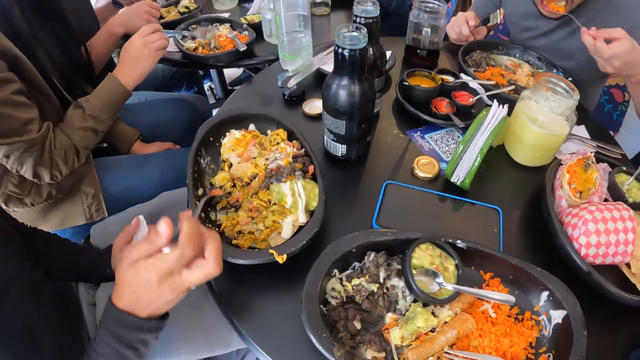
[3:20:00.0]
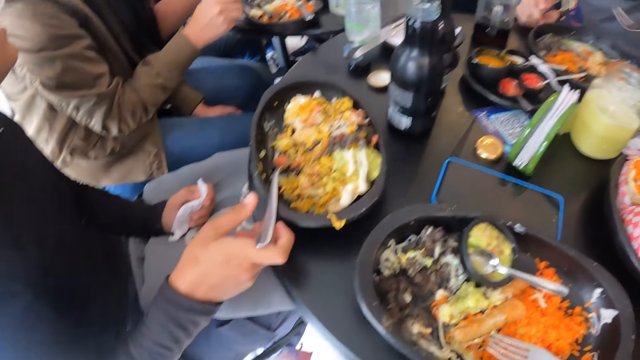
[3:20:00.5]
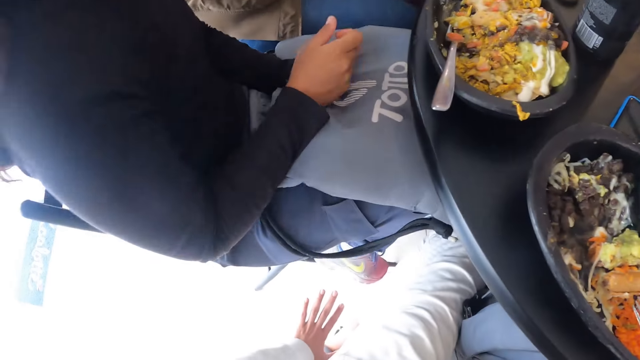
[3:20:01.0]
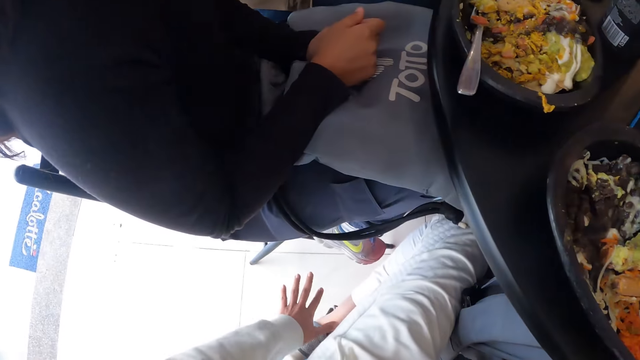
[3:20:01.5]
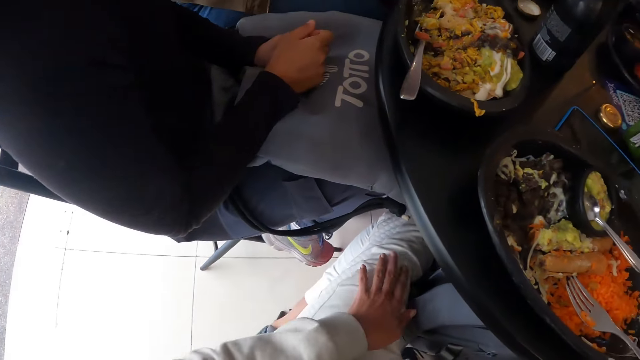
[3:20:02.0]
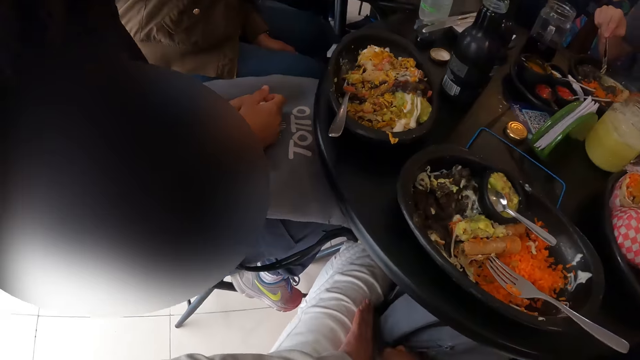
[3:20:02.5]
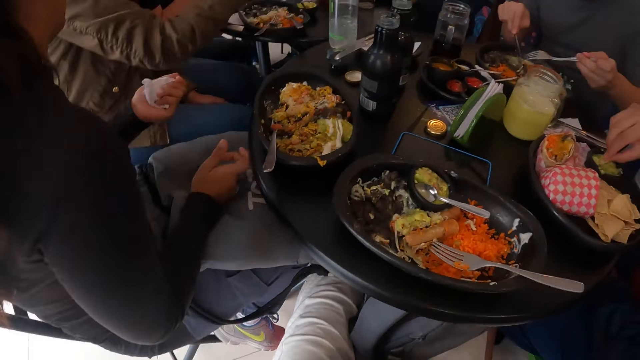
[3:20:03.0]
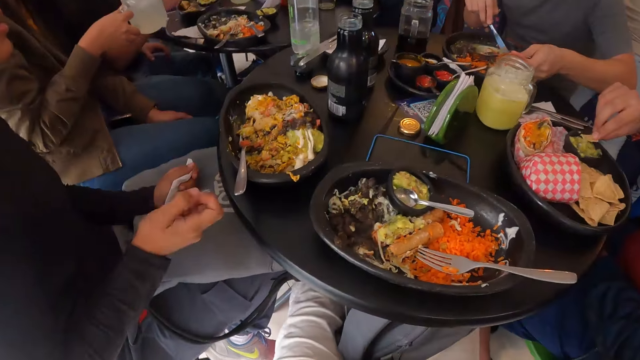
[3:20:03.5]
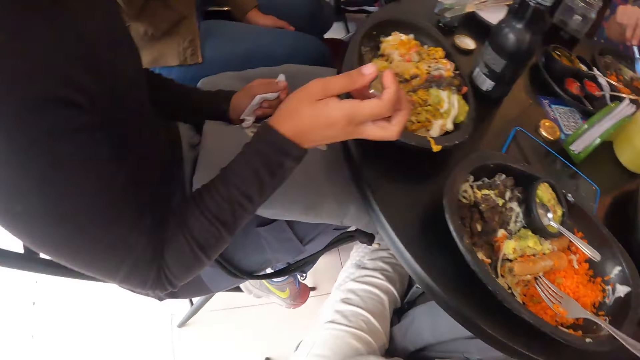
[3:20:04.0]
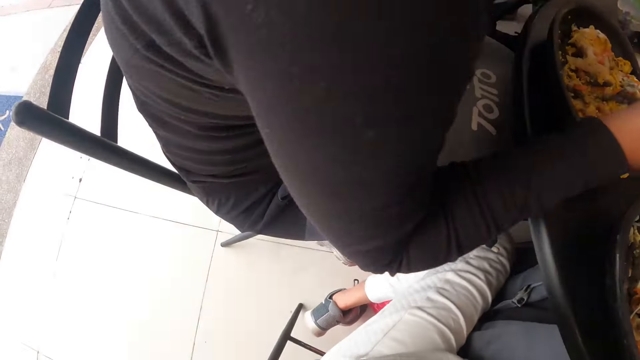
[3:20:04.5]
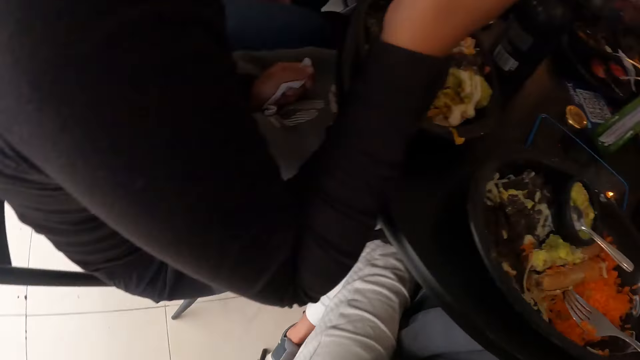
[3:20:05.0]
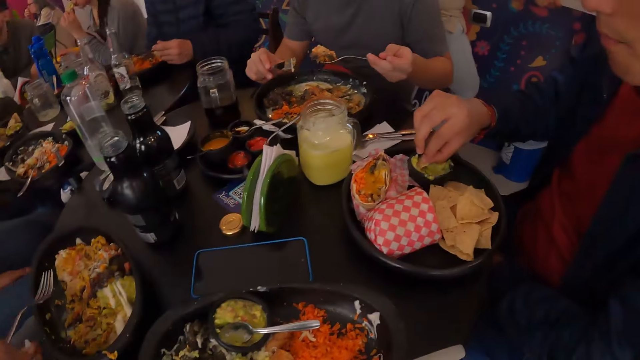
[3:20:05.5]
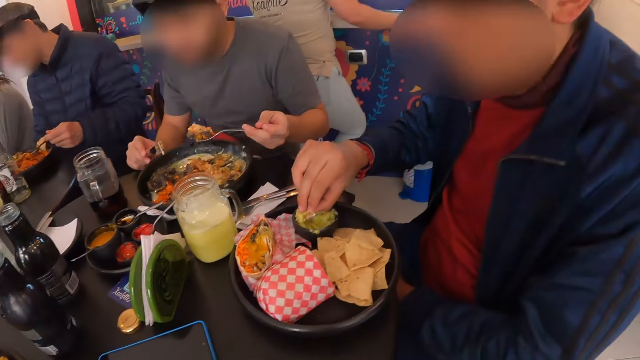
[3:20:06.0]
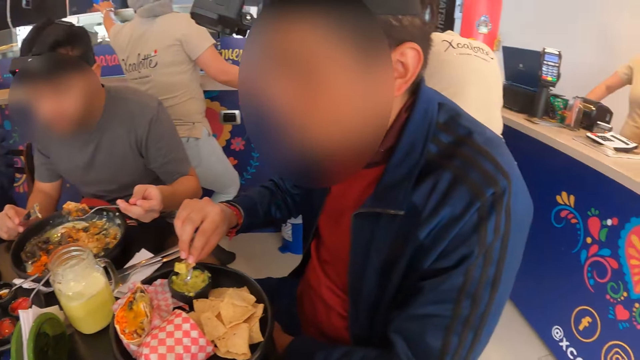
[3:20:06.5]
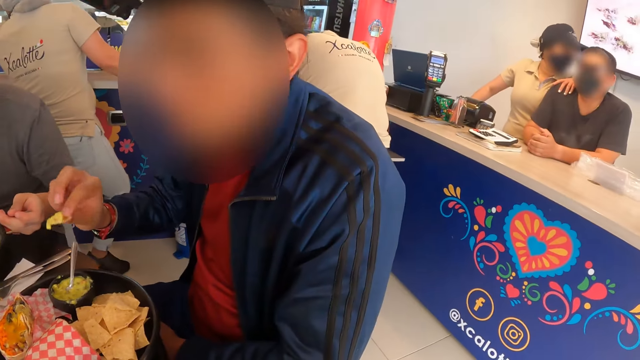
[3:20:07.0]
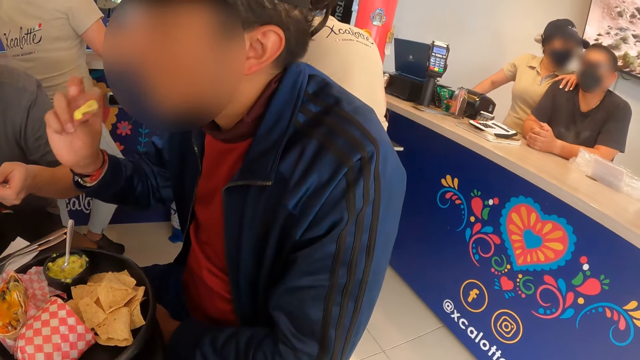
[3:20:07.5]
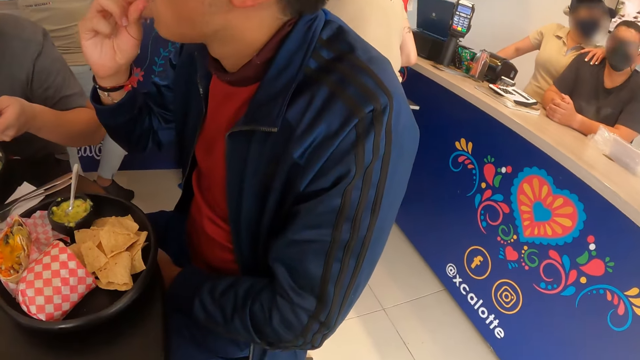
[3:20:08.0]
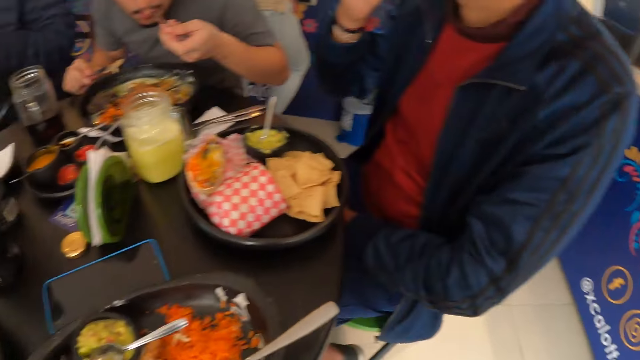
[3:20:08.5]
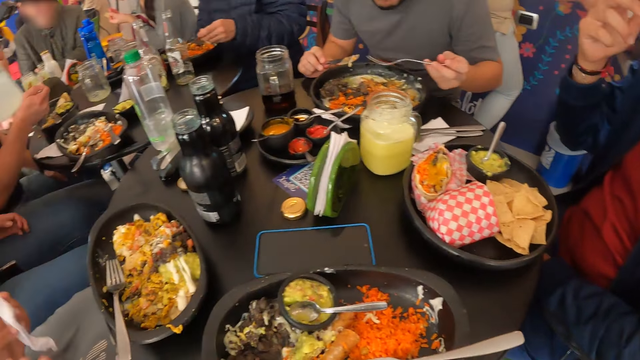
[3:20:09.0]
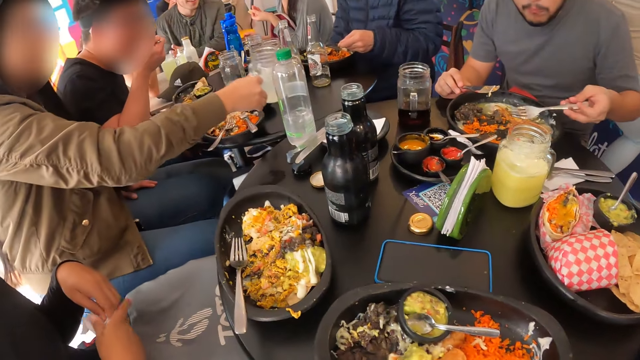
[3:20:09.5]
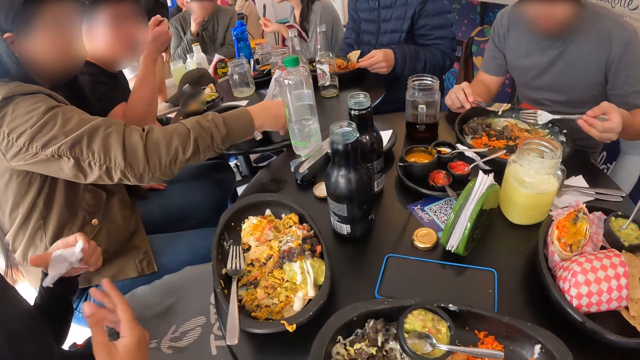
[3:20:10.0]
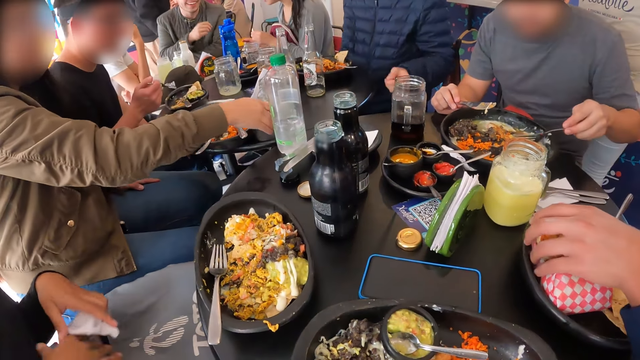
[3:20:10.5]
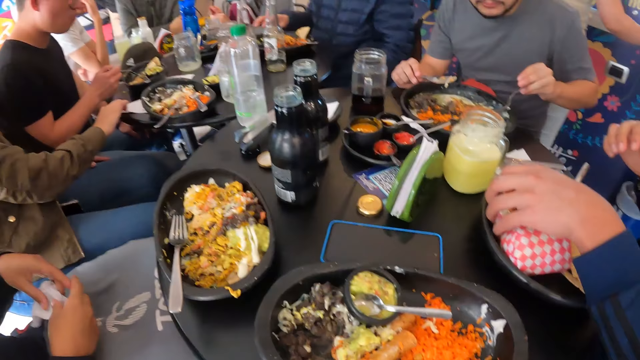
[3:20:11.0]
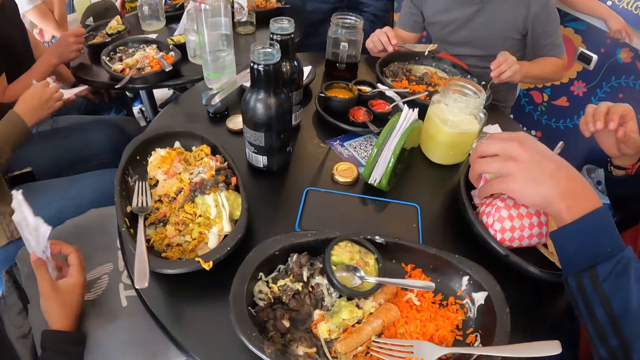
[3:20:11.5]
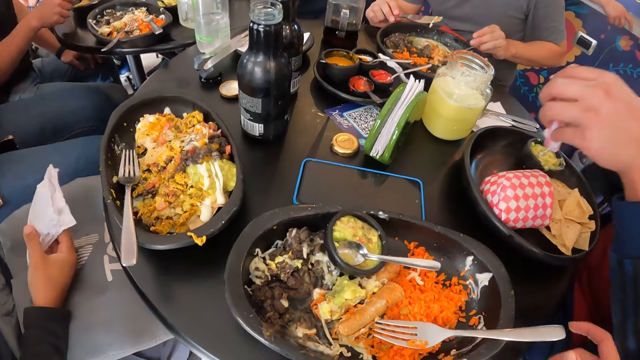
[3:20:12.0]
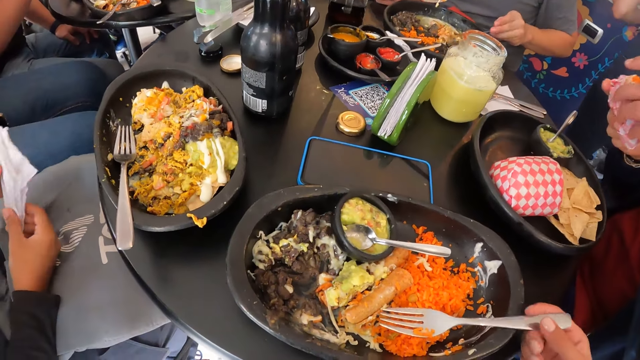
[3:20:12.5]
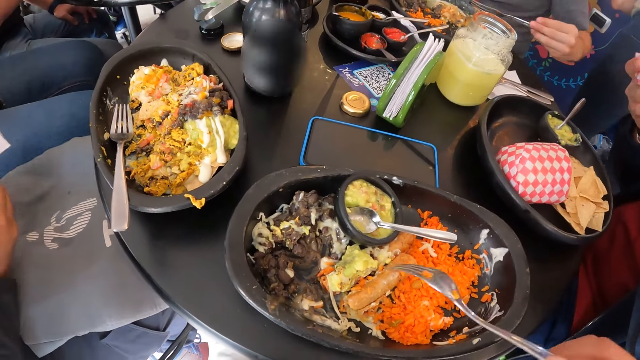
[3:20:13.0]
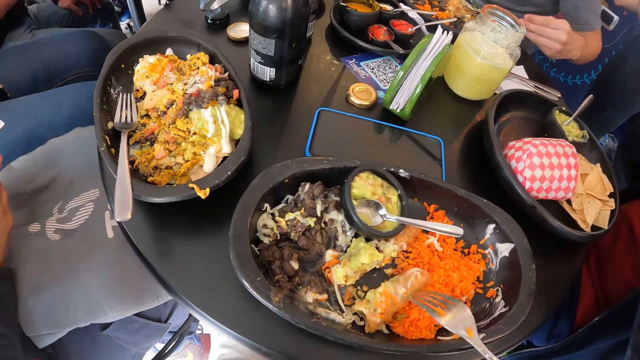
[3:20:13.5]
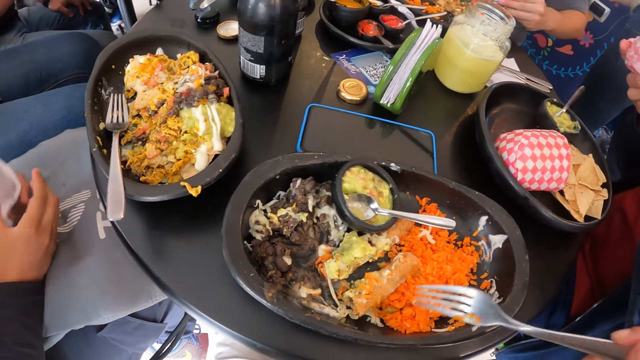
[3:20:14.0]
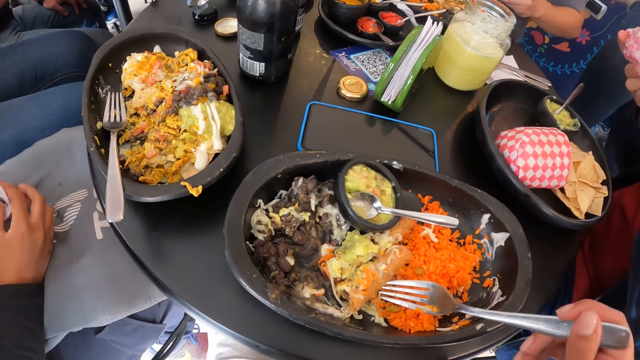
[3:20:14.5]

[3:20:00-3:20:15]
The man eats the chips with his right hand. The woman drops the glass cup on the table with her right hand. The man picks the burger from the plate with his left hand. The camera wearer holds the fork.

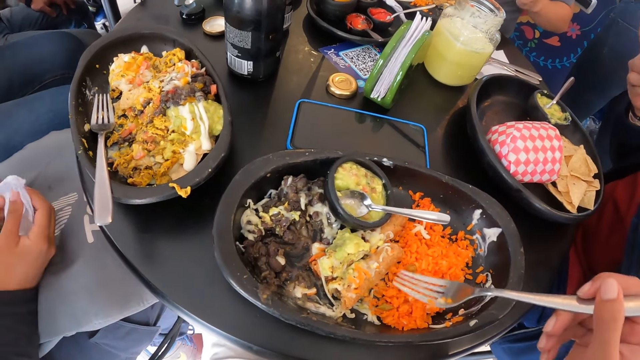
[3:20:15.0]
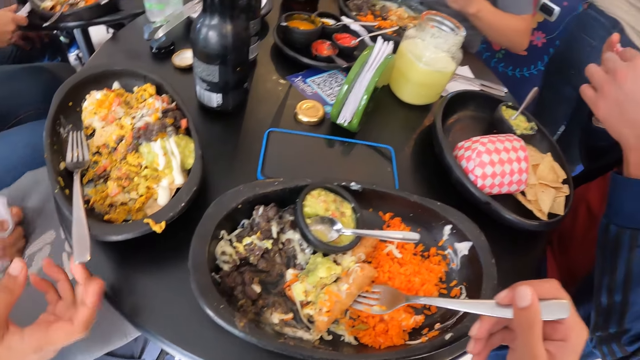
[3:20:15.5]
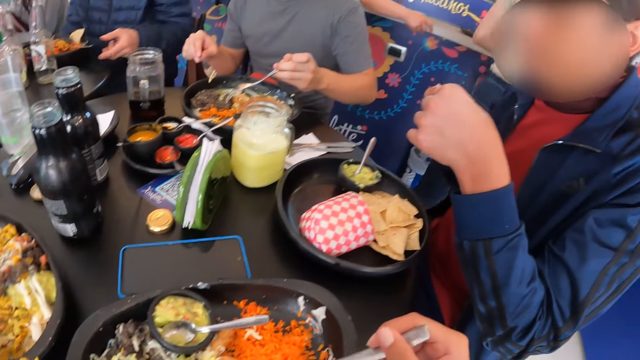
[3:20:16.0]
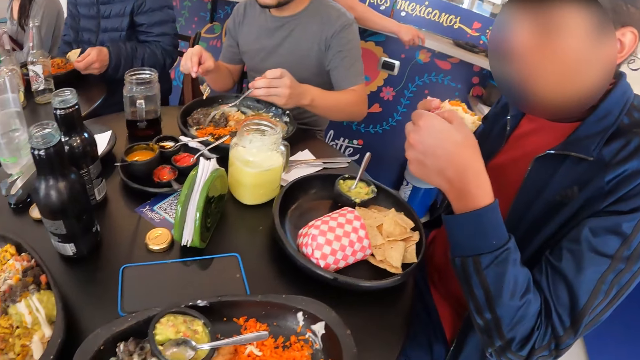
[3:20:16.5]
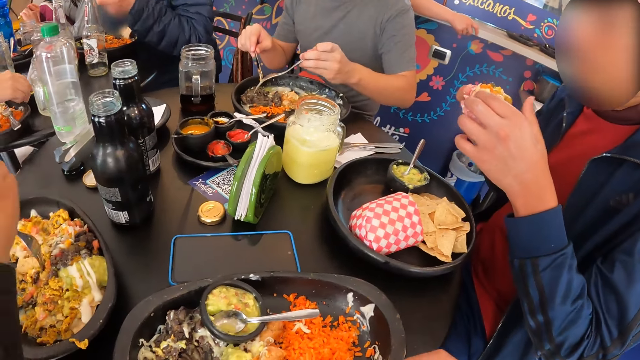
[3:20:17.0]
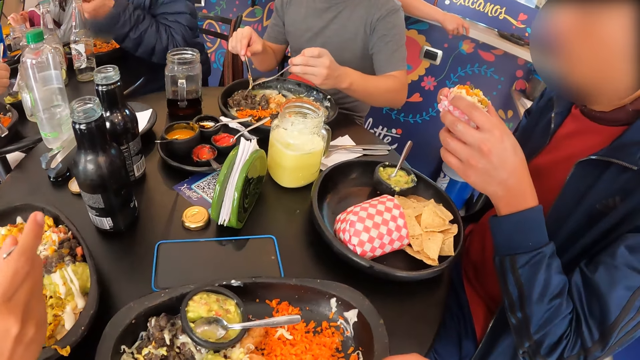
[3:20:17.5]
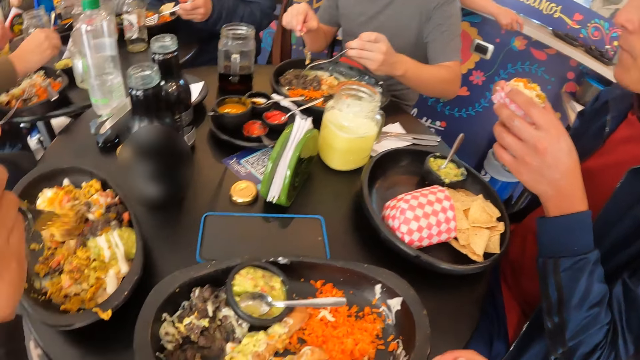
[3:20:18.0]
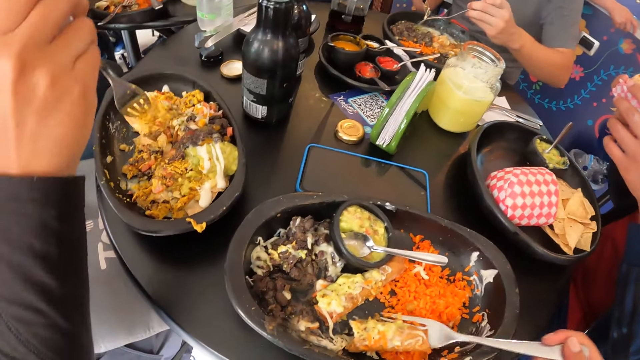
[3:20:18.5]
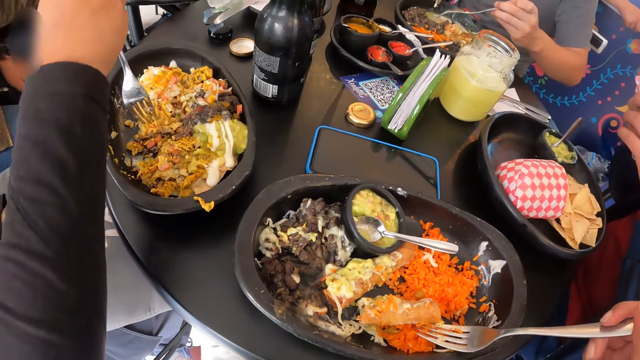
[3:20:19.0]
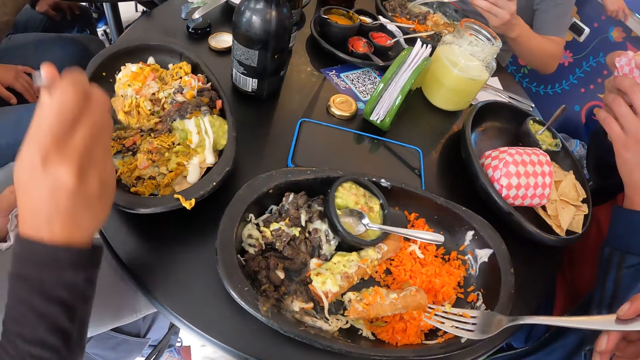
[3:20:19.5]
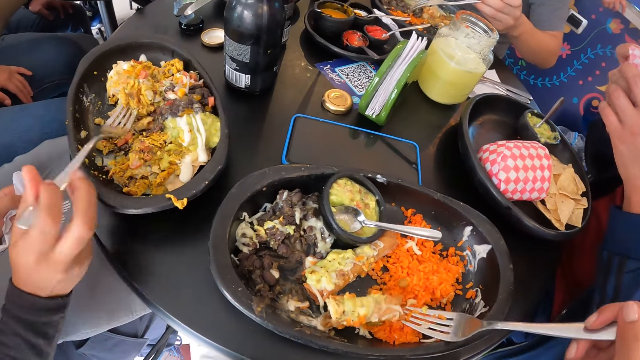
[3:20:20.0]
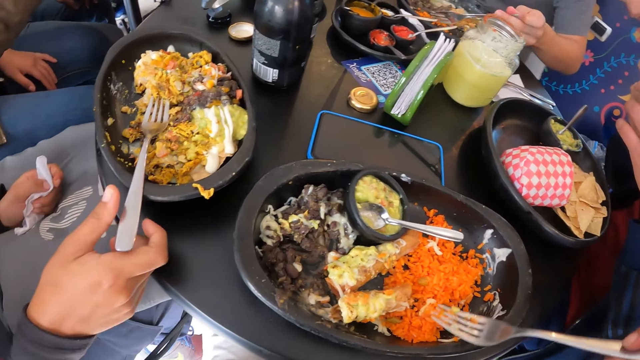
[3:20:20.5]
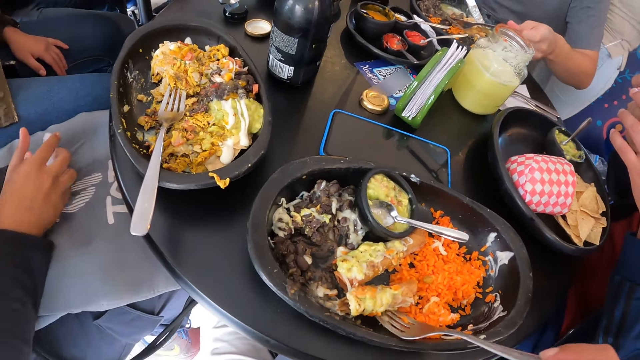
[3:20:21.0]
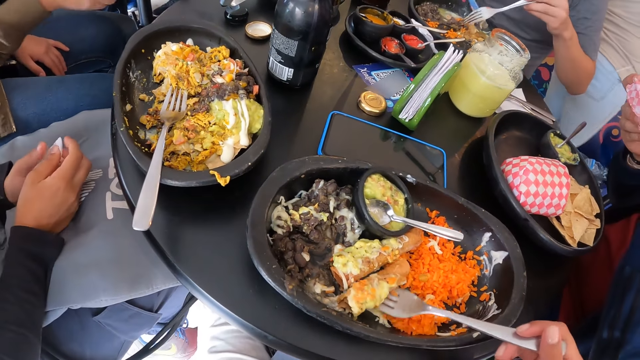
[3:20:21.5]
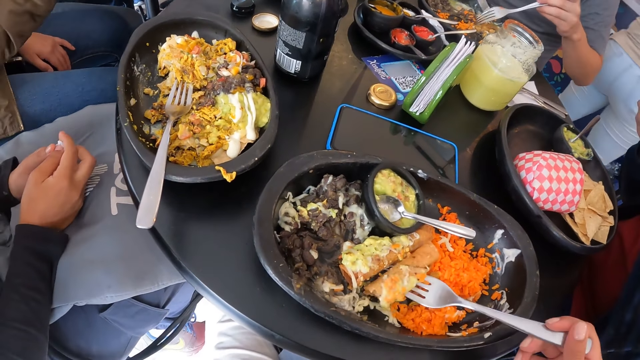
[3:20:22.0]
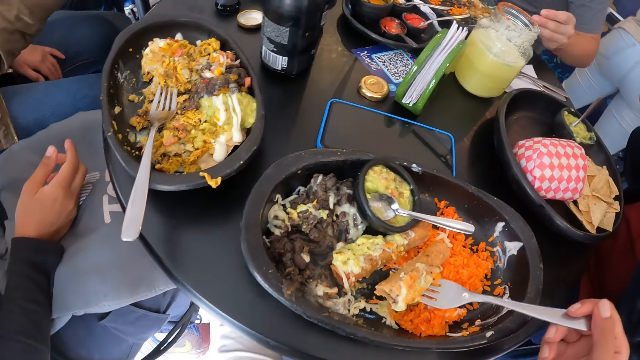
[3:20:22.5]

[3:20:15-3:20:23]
The camera wearer picks up some food. She eats the meal from the plate with the fork in her right hand.
